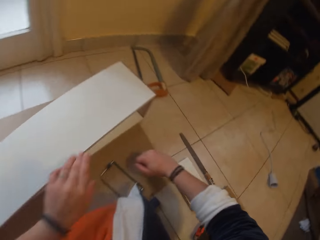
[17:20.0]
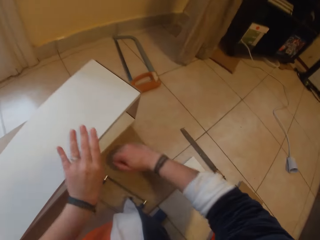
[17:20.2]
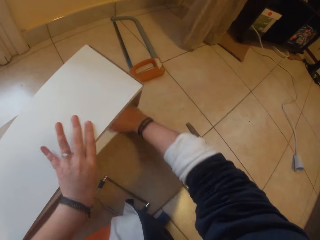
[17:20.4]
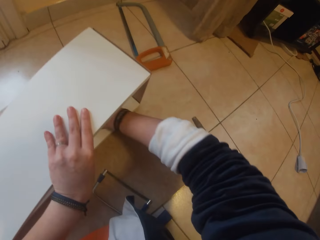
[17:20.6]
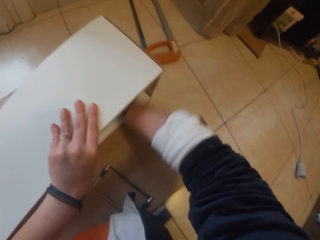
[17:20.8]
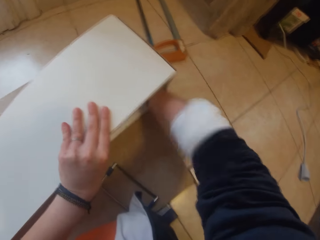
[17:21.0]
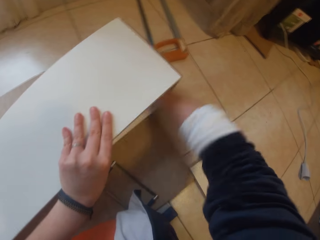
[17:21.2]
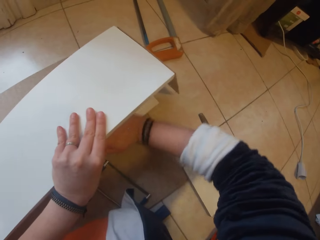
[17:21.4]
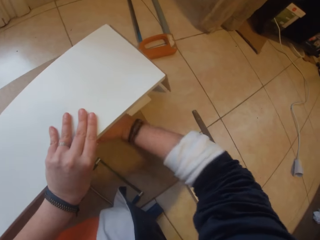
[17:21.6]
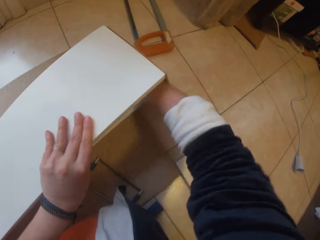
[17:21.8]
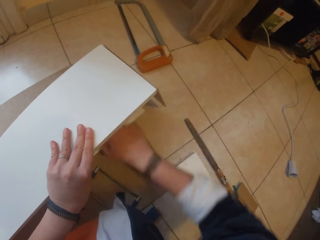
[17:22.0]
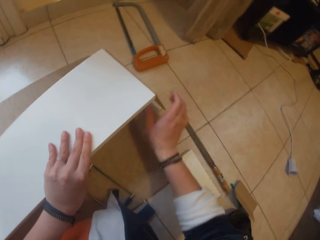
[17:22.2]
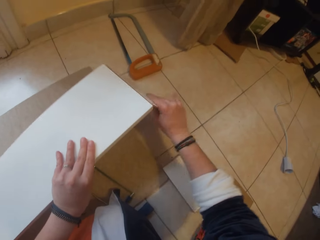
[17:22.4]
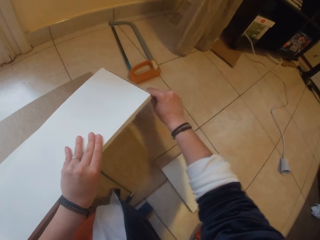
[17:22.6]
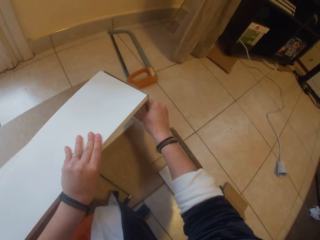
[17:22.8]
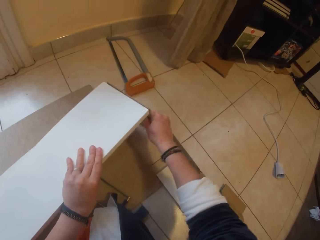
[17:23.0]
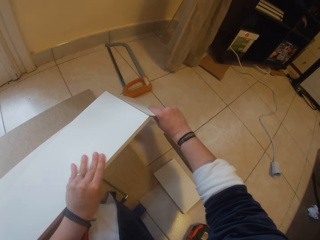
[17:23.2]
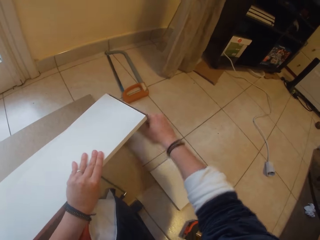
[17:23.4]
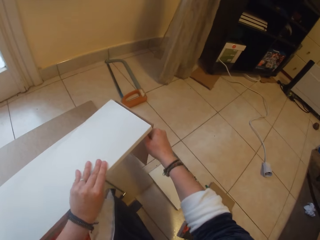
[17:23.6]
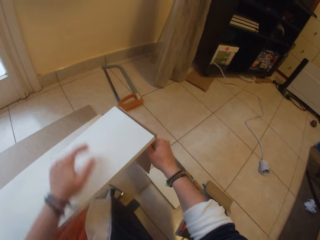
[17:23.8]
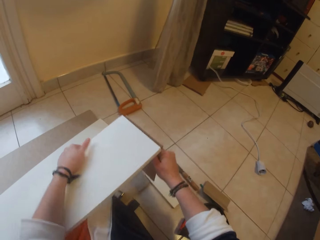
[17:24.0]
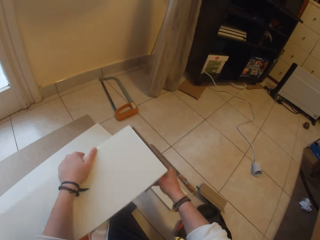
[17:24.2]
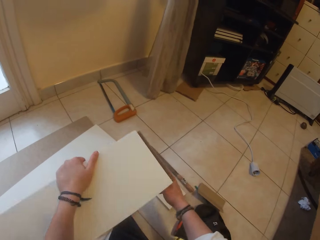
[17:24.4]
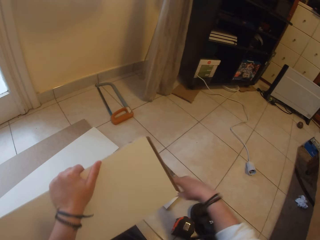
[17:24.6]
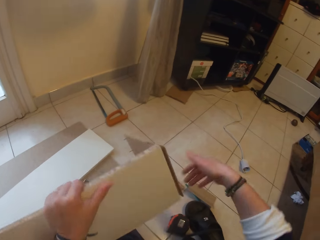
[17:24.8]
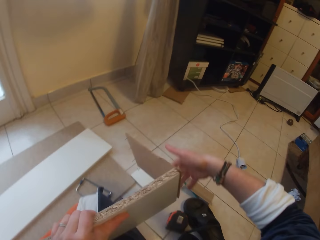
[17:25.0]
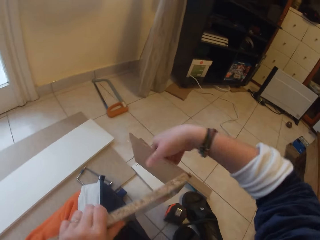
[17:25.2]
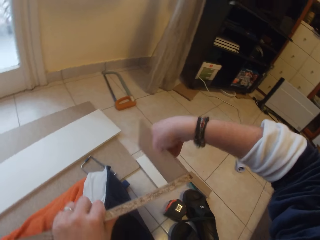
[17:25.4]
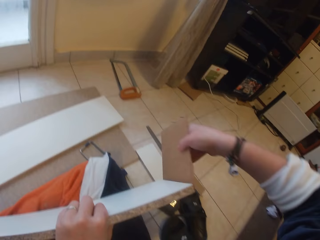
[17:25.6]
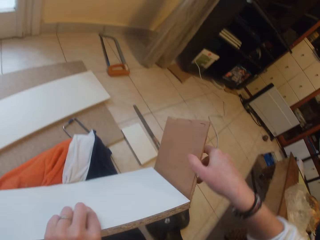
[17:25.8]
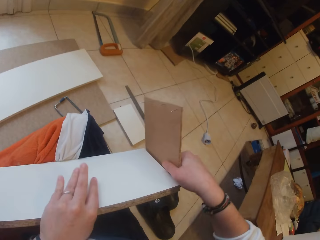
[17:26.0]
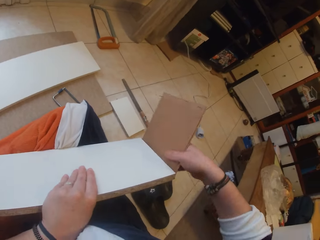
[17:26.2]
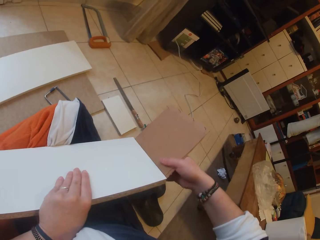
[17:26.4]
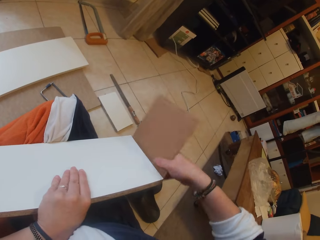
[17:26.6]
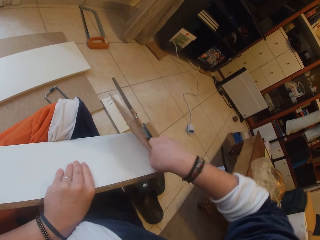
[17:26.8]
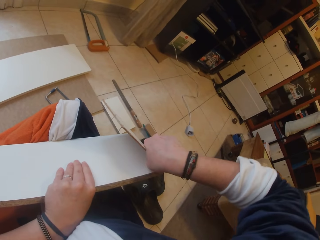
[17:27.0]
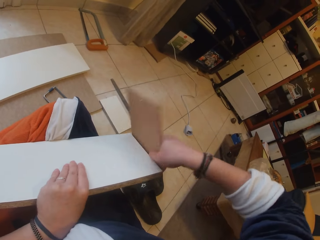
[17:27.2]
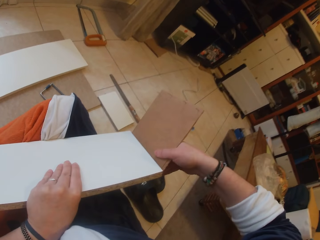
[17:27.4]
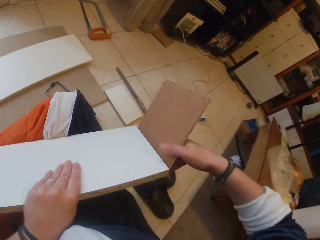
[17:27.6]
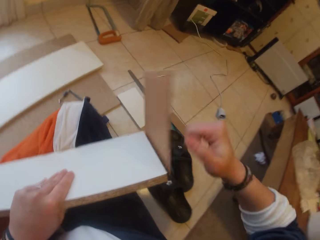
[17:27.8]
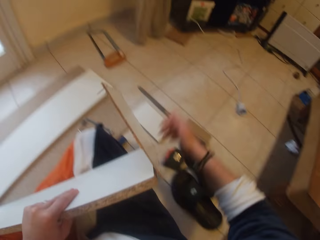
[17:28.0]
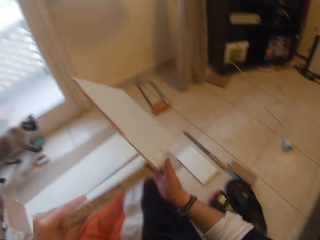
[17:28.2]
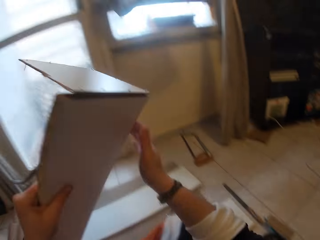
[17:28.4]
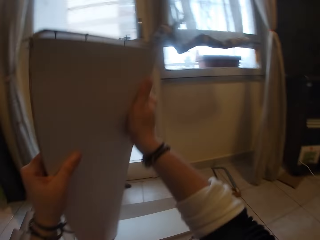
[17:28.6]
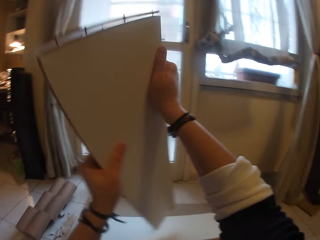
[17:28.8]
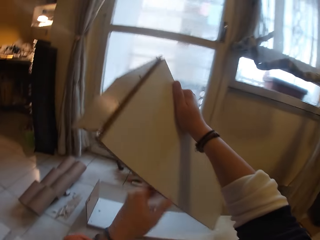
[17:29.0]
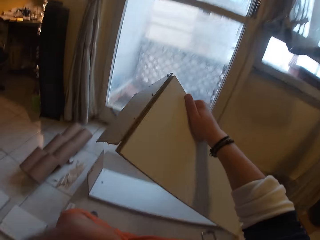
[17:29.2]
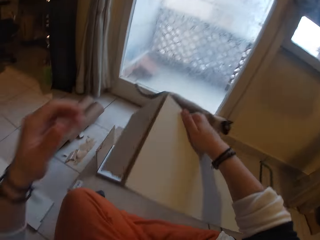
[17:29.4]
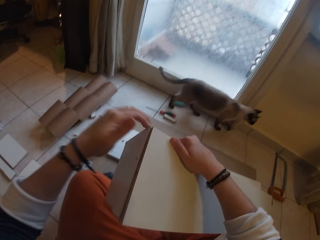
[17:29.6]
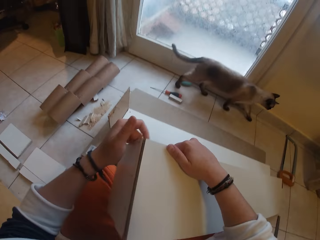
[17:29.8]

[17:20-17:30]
The camera wearer holds the shelf with her left hand. She hits the shelf with her right hand. She pulls a wood from the shelf with her right hand. She turns the shelf with her left hand to her leg. She holds the shelf with her left hand. She pulls the wood from the shelf with her right hand. She takes off her right hand from the wood. She turns the shelf with both hands. A cat walks past the camera wearer.

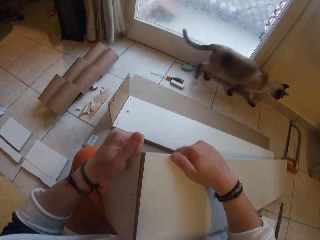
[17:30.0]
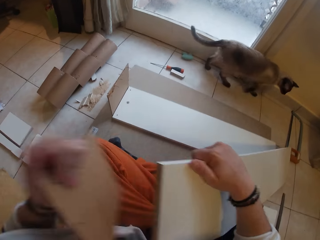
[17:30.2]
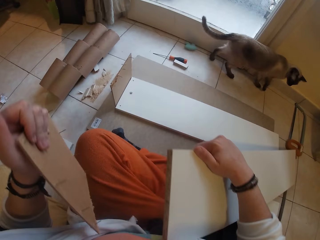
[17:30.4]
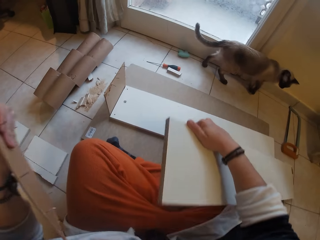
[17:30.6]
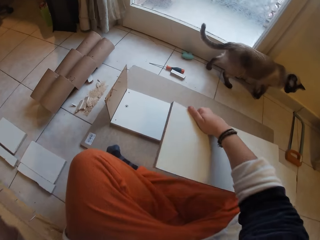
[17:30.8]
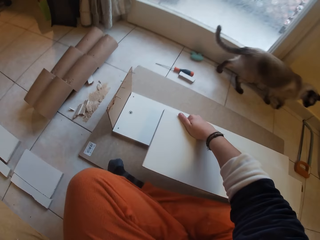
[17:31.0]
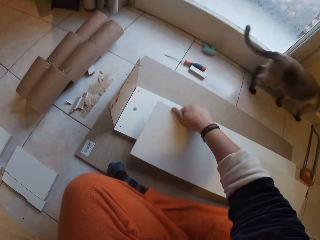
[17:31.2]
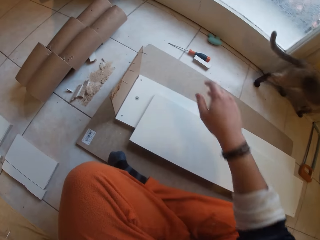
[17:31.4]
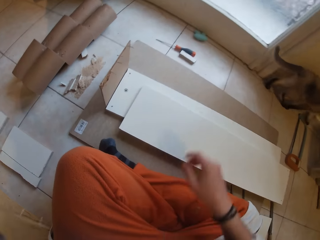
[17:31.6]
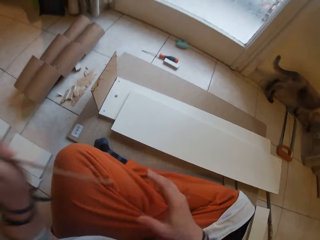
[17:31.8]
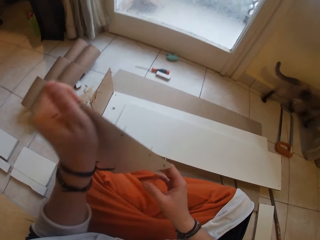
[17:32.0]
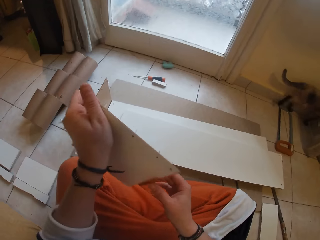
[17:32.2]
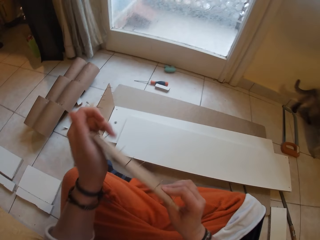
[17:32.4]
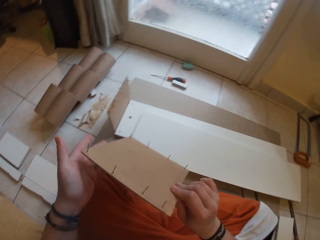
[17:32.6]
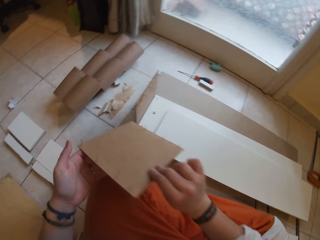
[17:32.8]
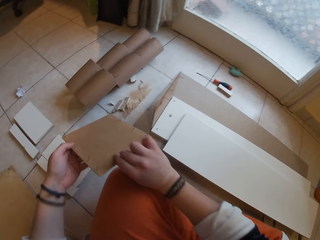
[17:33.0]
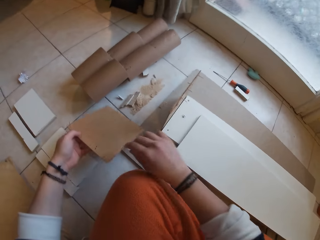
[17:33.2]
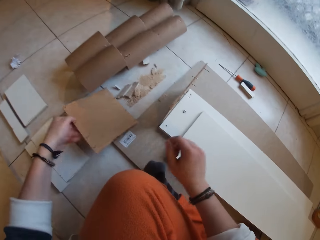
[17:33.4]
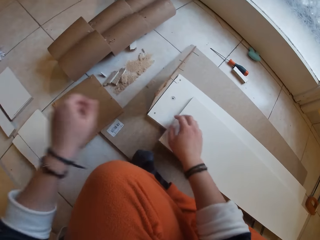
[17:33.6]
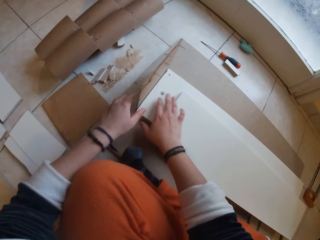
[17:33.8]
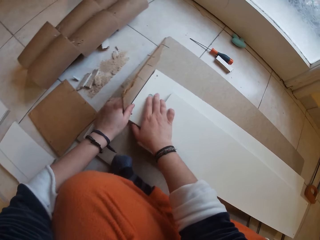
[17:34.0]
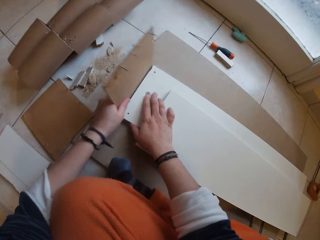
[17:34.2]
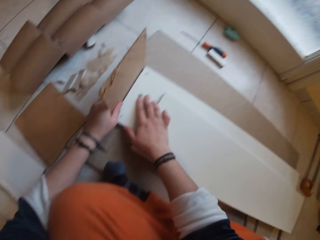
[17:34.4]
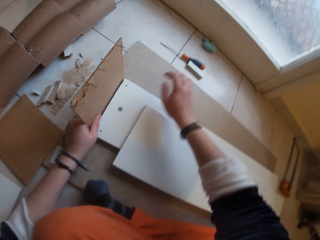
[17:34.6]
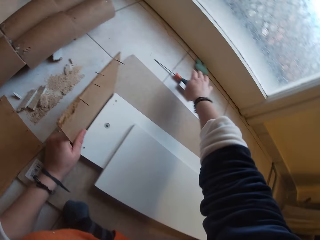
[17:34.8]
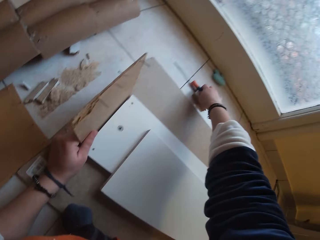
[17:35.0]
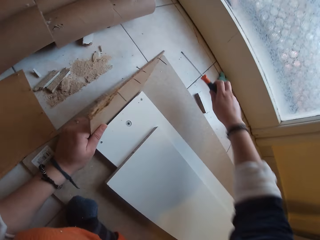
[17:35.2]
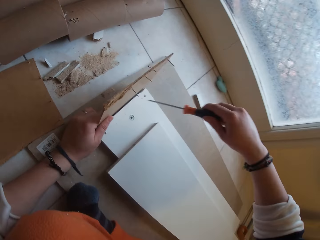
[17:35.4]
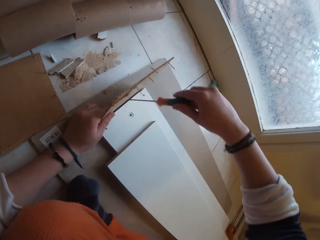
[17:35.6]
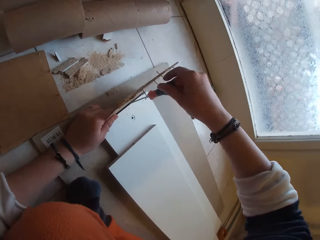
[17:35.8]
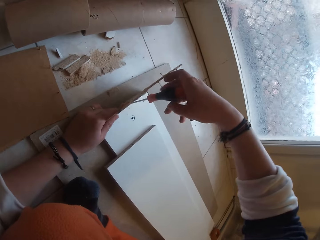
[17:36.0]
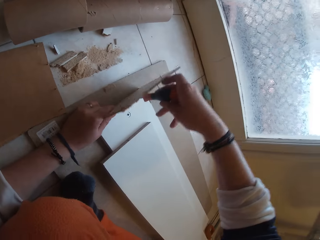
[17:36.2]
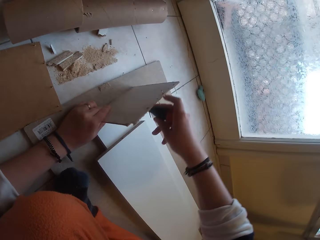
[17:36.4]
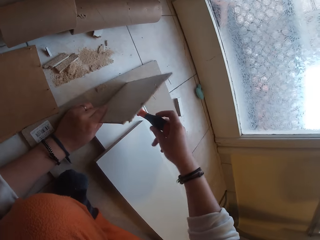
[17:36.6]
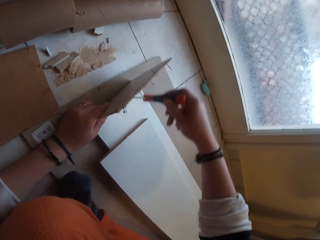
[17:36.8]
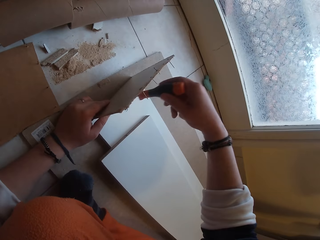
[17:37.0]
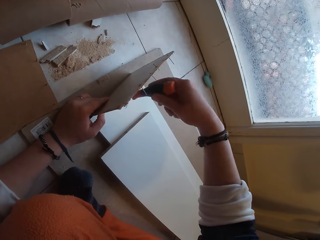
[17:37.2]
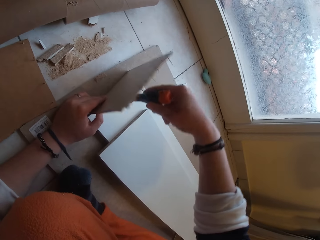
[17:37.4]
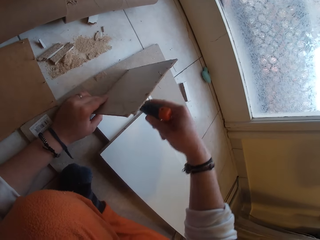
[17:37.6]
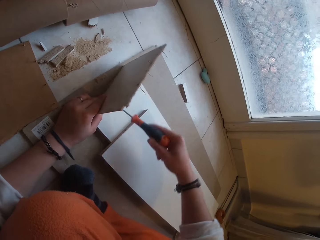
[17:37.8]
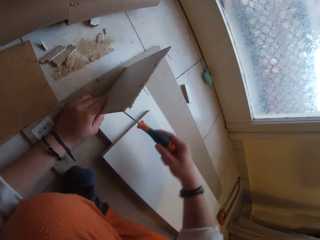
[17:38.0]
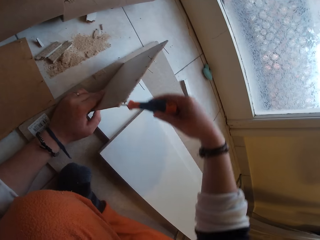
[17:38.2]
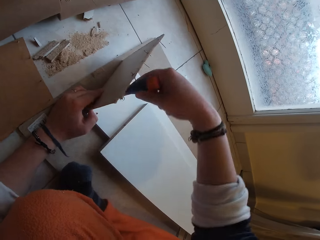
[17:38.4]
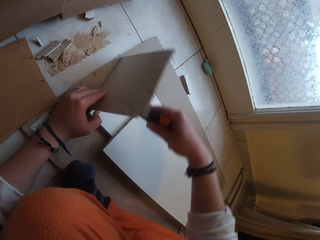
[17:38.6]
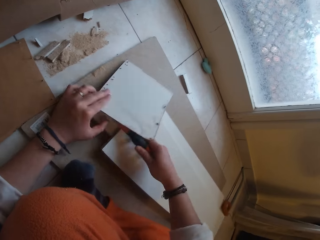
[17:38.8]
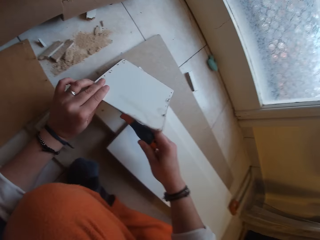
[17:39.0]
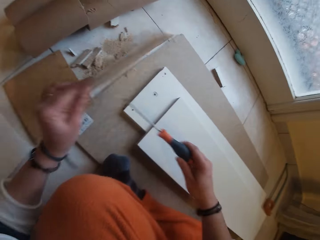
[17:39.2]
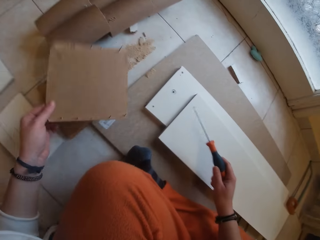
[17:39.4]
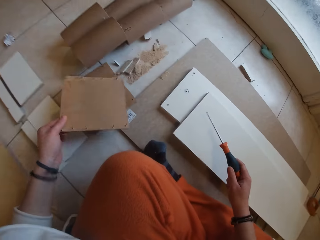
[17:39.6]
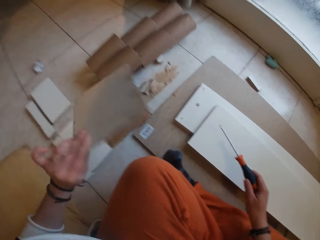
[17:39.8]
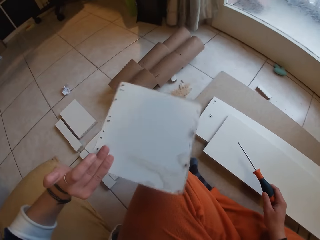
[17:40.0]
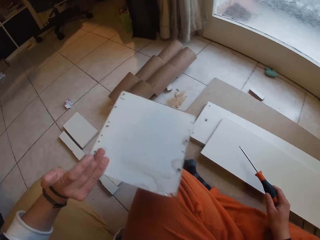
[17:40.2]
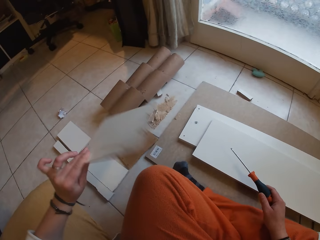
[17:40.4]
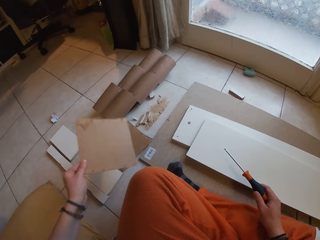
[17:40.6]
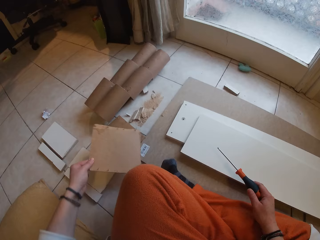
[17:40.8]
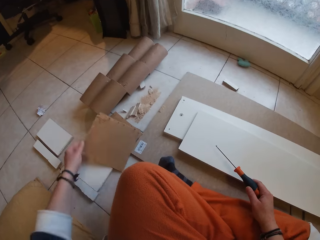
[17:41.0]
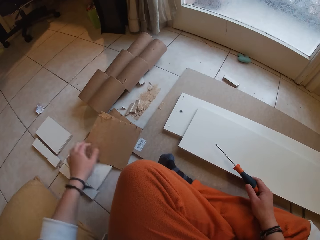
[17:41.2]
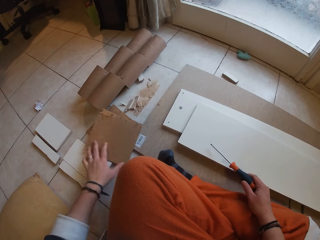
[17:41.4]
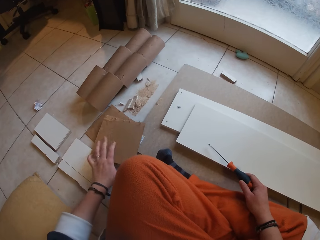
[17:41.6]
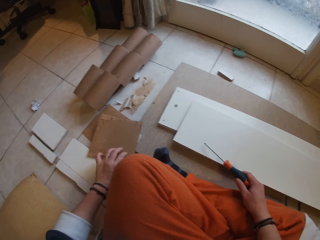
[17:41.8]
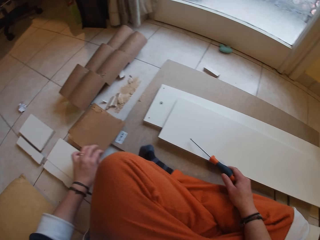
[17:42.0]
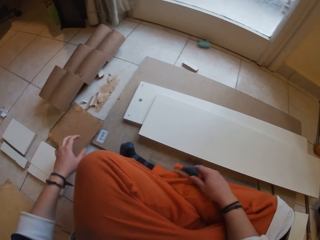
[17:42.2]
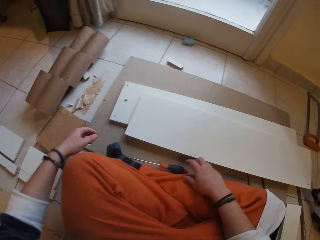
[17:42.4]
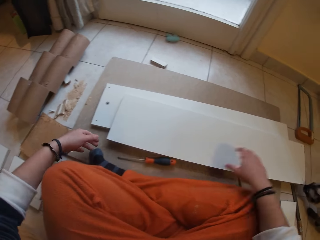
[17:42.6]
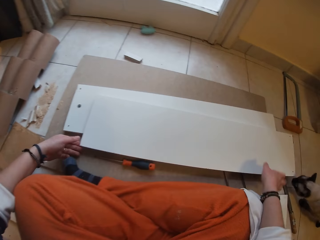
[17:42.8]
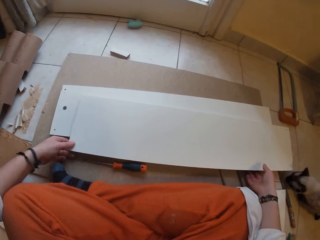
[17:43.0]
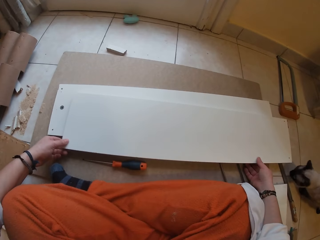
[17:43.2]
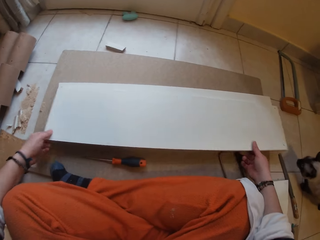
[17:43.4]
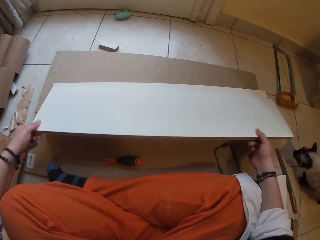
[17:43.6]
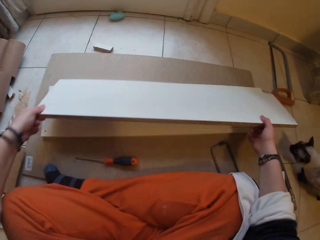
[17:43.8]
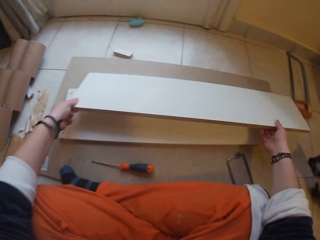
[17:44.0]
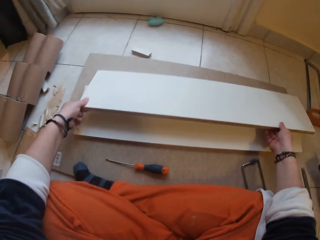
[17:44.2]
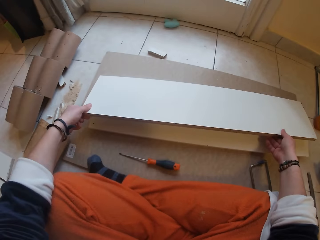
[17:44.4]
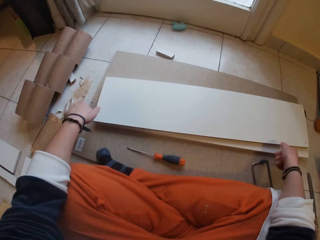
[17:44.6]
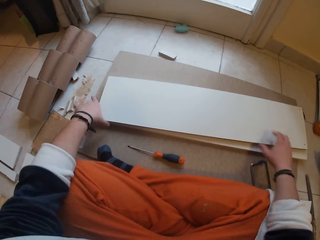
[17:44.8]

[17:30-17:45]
The camera wearer pulls out the wood from the shelf with her left hand. She places the wood in her right hand on the board. She holds the board with both hands. She places the wood on the floor with her left hand. She picks a screwdriver from the floor with her right hand. She pushes a wood off the shelf with the screwdriver in her right hand. She dismantles the wood cube. She examines the wood in her left hand. She drops the wood in her left hand on the wood. She drops the screwdriver in her right hand on the board. She moves the wood to the floor with both hands.
